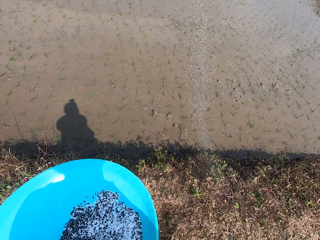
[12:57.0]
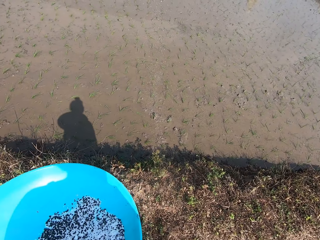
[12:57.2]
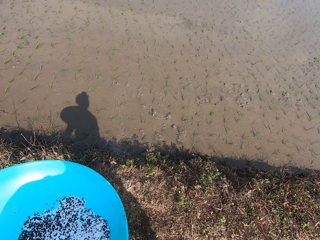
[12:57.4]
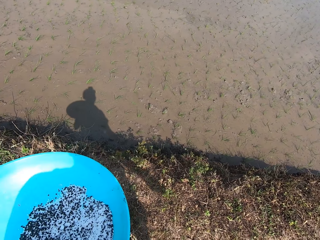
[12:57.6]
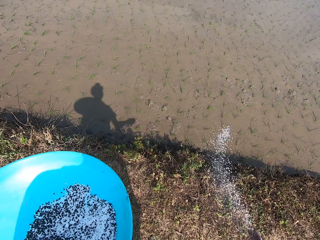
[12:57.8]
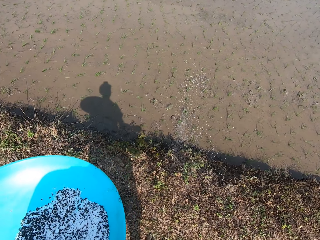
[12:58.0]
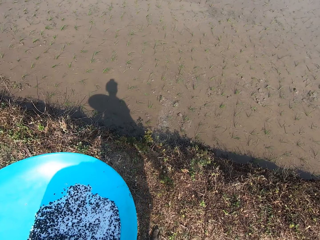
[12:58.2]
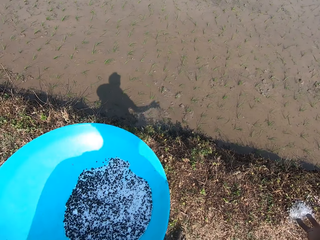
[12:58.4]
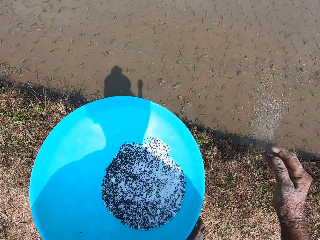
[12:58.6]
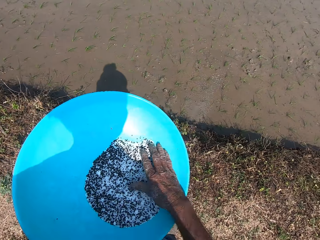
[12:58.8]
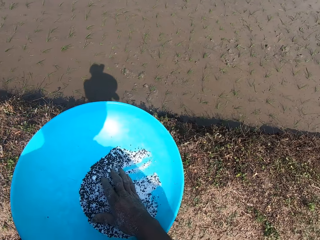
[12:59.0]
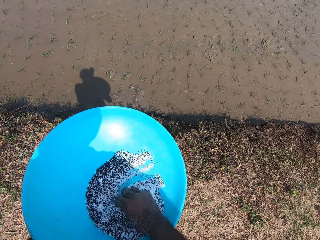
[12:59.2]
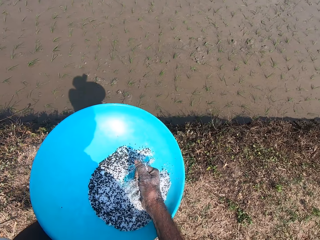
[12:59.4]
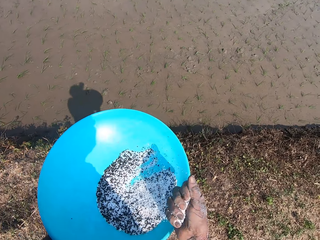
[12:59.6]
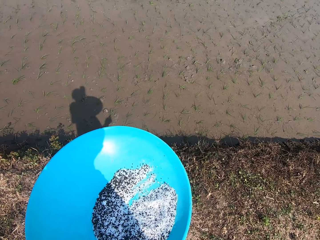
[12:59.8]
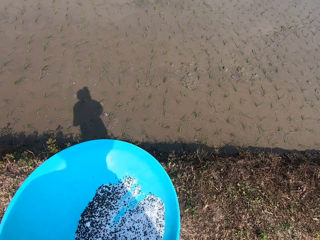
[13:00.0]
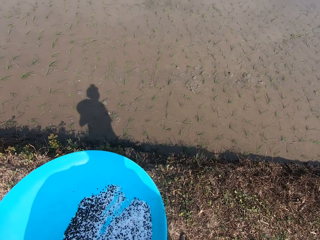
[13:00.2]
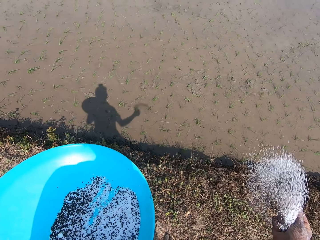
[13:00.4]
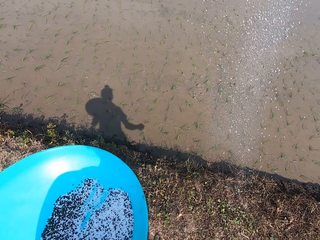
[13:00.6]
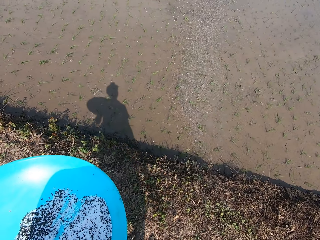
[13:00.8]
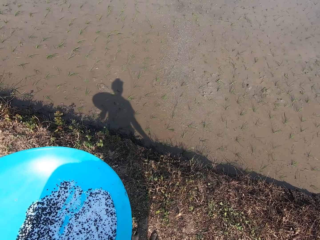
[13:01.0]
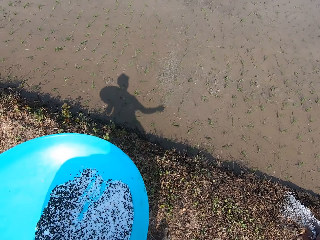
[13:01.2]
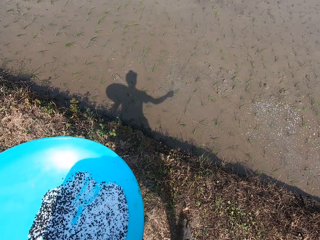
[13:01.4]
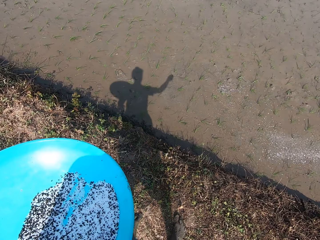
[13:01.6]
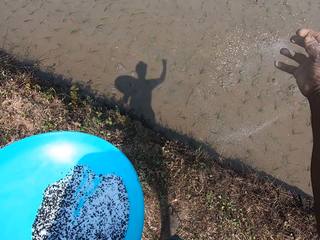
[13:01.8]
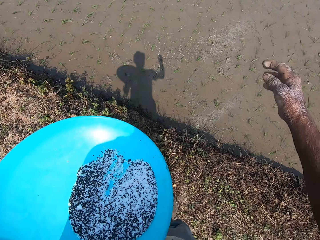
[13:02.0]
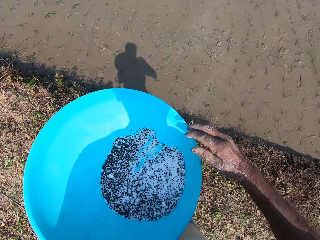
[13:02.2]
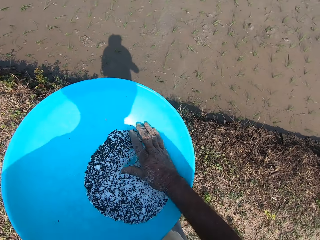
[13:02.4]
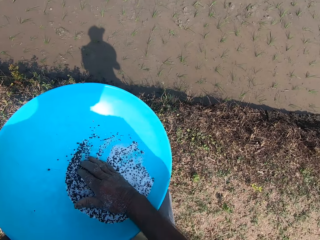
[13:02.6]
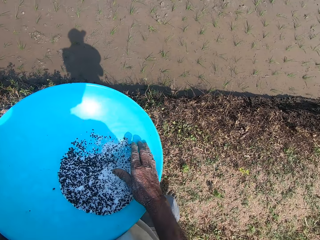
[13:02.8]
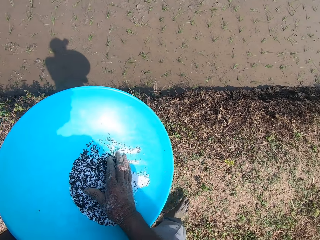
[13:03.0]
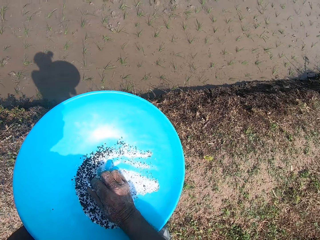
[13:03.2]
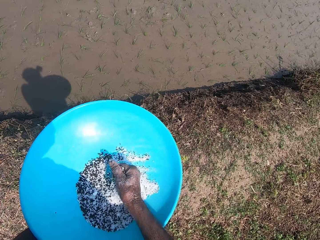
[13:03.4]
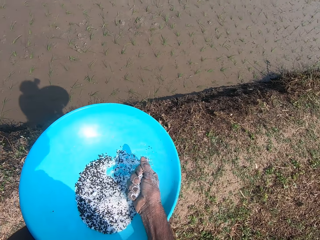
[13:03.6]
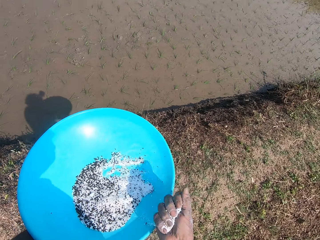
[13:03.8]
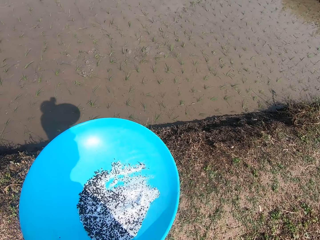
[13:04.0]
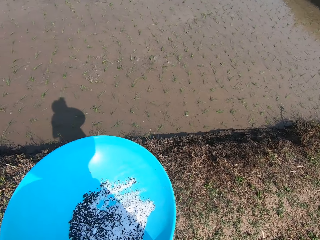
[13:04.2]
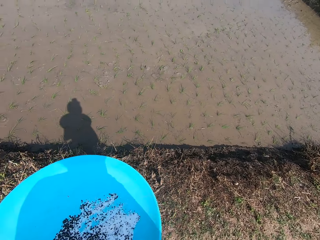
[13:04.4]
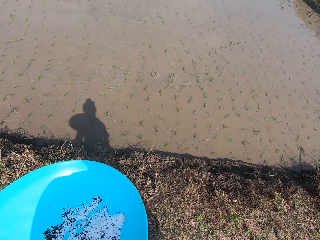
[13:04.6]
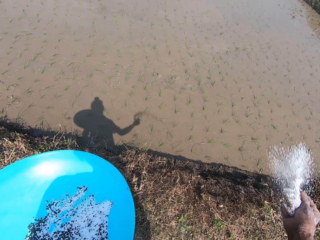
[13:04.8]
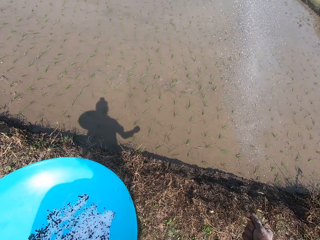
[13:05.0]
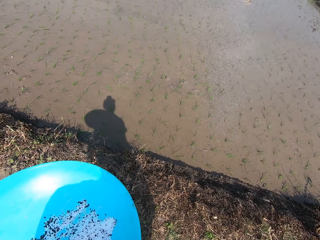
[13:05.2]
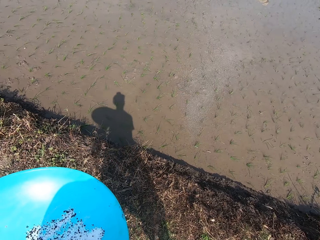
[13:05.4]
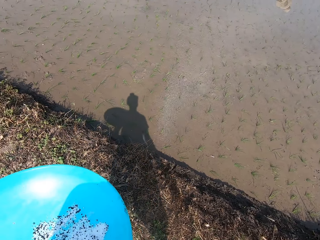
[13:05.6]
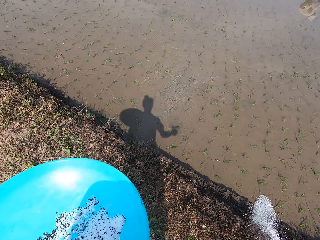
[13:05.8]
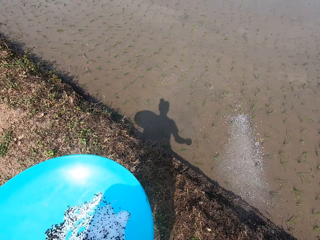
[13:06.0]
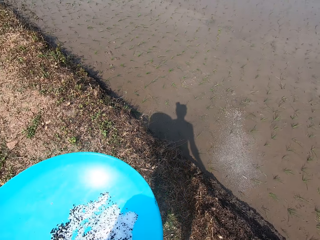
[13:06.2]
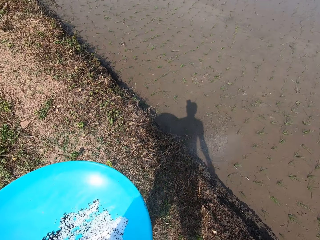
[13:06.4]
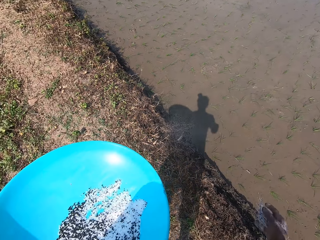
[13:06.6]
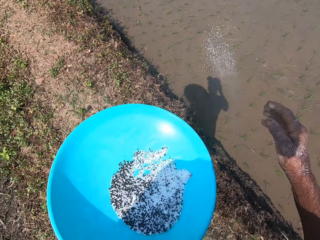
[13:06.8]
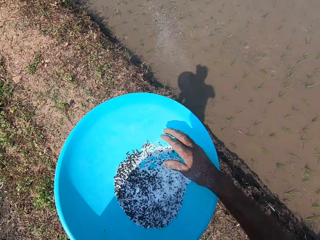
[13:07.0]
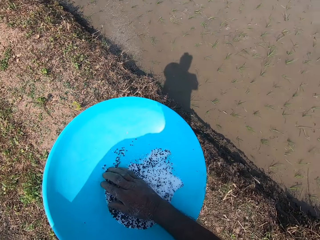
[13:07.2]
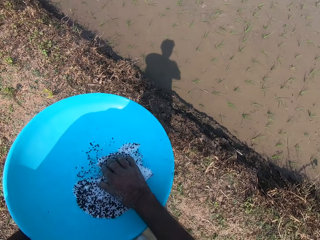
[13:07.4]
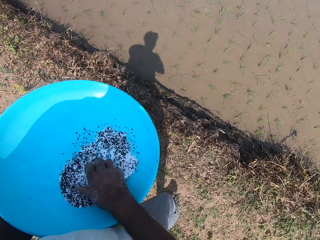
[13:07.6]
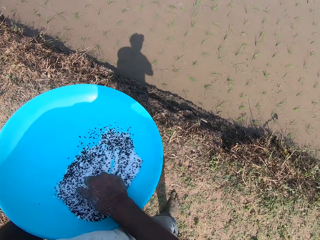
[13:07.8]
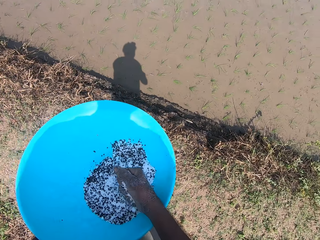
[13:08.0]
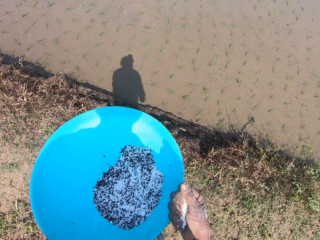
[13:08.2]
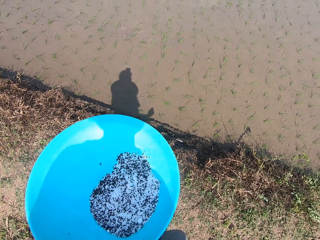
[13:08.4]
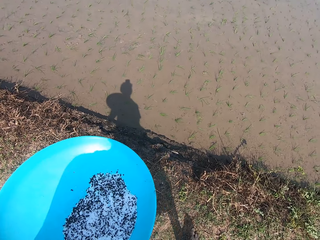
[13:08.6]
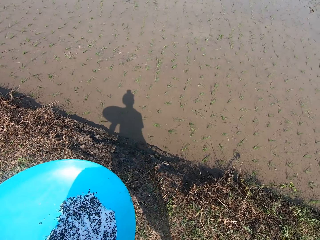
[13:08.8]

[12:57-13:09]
The camera wearer converses with the group of people on the farm. He sprinkles the black seeds in his right hand on the muddy field. He sprinkles the black seeds in his right hand on the muddy field again. He takes some black seeds from the bowl in his left hand with his right hand. He sprinkles the black seeds in his right hand on the muddy field. He sprinkles the black seeds in his right hand on the muddy field again. He takes some black seeds from the bowl in his left hand with his right hand. He sprinkles the black seeds in his right hand on the muddy field. He sprinkles the black seeds in his right hand on the muddy field again. He takes some black seeds from the bowl in his left hand with his right hand.

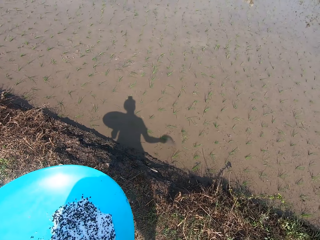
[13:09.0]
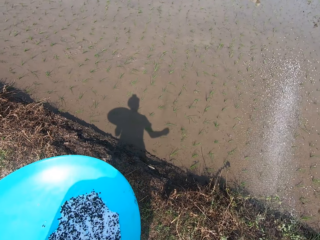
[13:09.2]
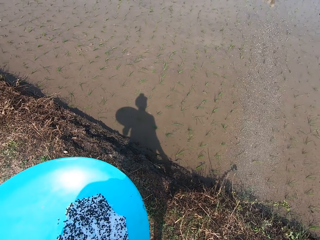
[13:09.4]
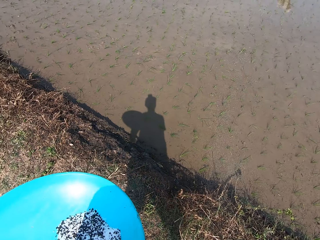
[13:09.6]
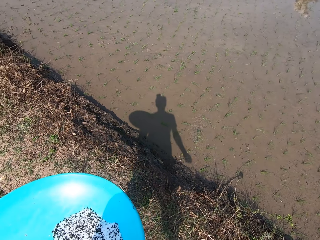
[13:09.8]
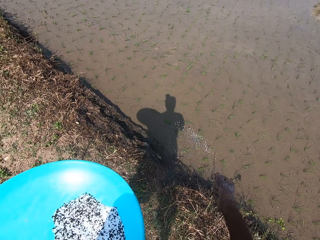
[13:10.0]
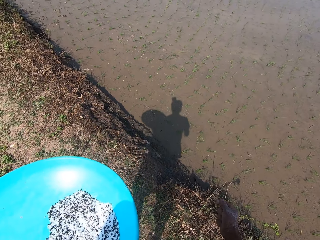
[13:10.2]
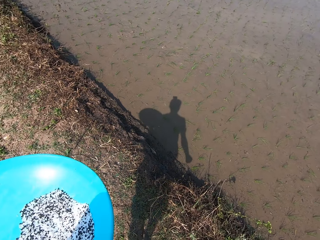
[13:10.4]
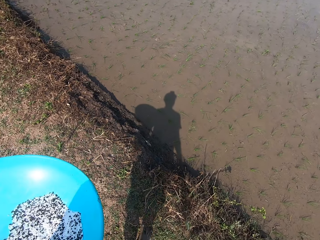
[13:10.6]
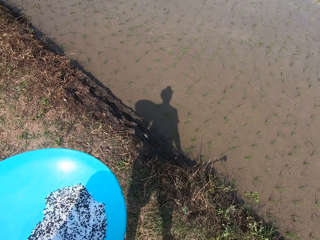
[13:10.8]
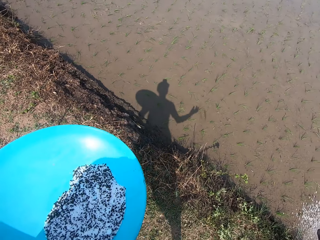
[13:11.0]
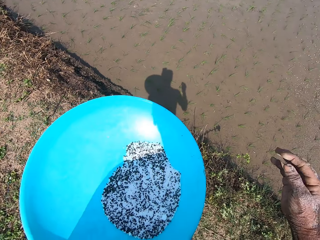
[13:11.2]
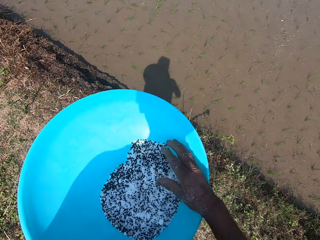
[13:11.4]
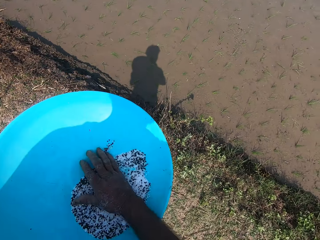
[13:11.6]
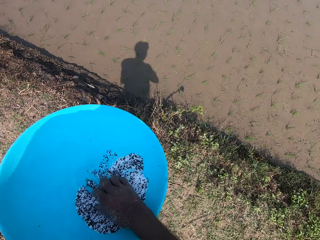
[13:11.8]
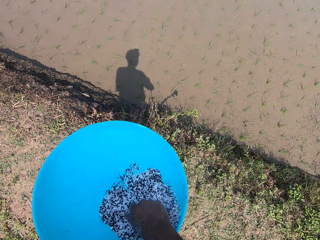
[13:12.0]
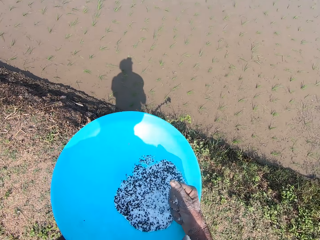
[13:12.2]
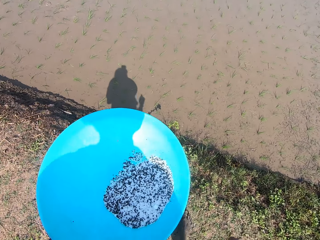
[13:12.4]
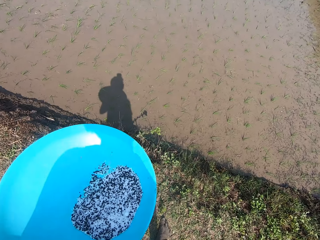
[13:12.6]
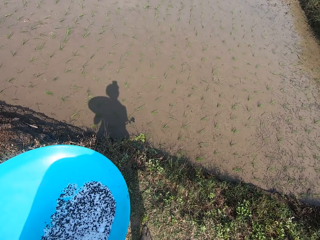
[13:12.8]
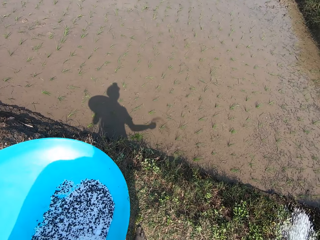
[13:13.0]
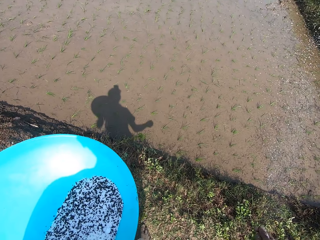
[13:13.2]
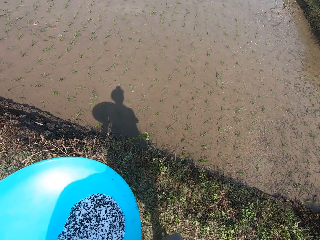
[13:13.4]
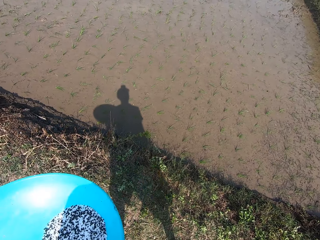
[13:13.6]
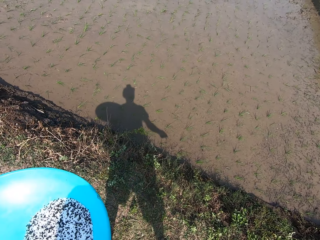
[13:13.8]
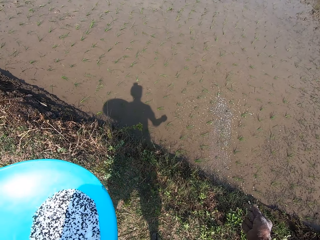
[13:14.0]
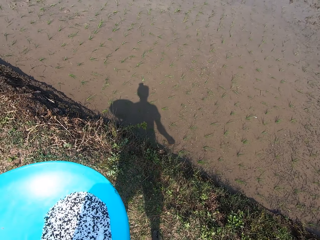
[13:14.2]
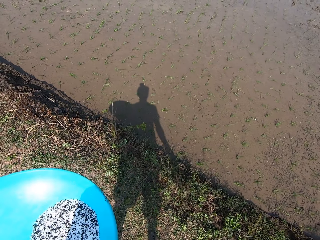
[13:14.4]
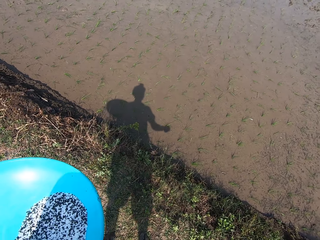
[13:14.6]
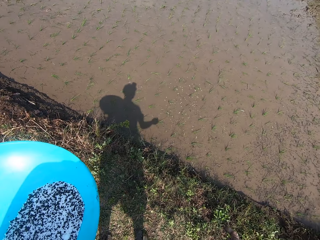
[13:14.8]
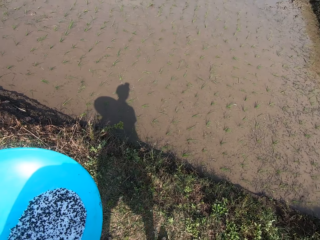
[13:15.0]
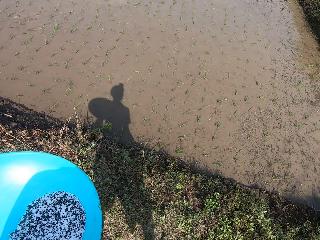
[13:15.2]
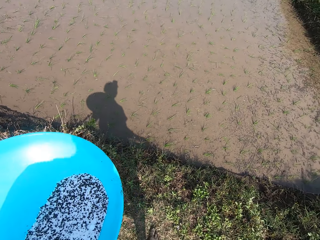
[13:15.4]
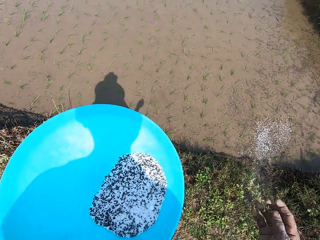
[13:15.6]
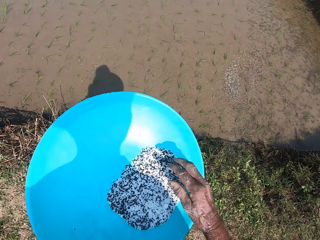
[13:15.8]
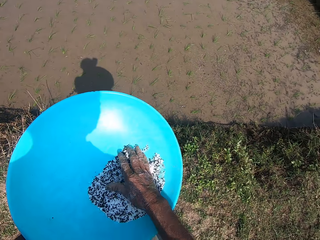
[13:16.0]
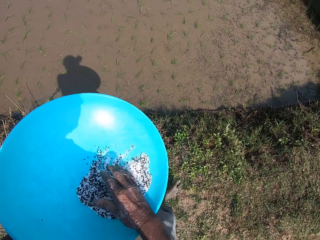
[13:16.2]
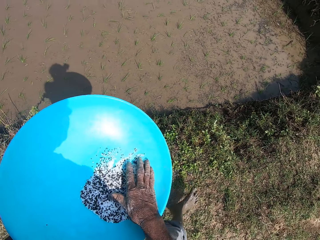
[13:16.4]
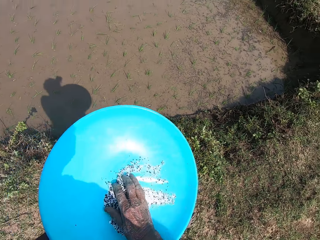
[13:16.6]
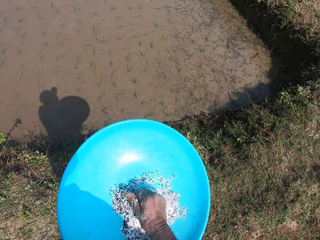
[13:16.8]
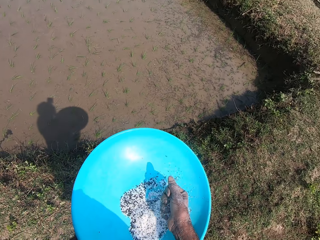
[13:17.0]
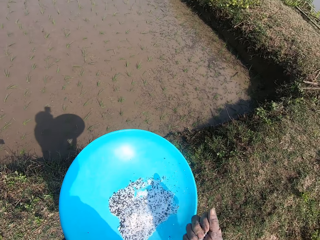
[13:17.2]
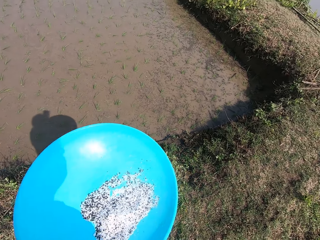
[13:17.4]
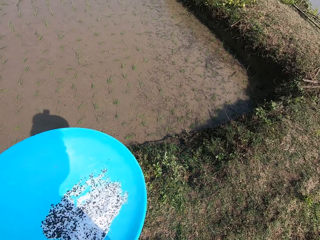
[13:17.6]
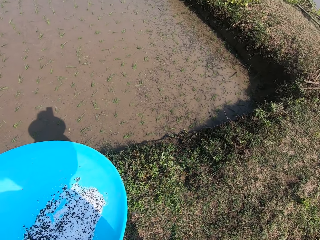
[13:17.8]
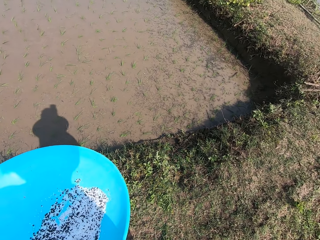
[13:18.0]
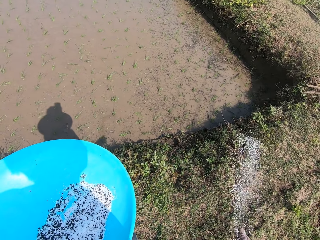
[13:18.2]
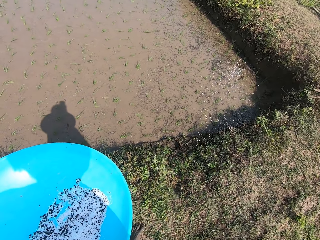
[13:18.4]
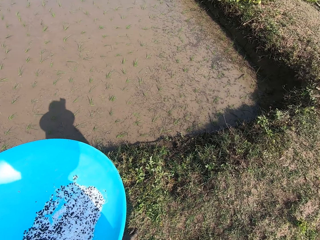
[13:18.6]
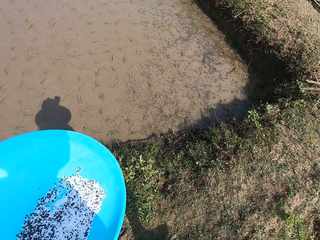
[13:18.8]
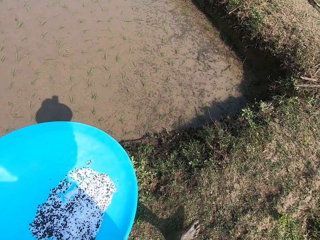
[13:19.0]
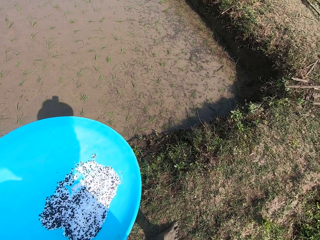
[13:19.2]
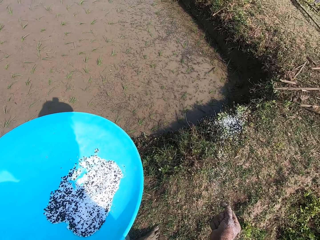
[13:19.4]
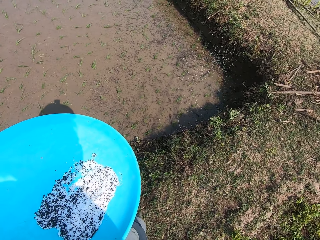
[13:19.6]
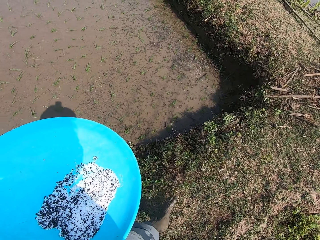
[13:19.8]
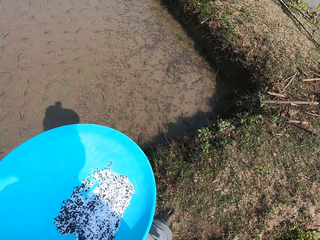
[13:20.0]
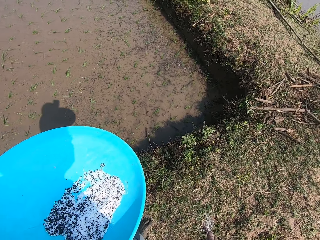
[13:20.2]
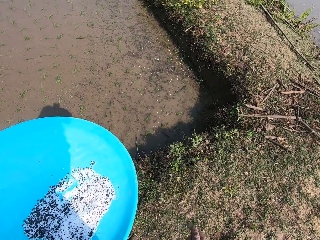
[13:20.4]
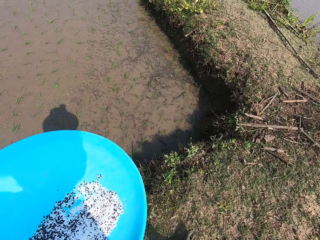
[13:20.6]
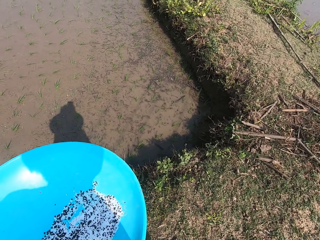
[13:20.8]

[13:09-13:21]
The camera wearer sprinkles the black seeds in his right hand on the muddy field. He sprinkles the black seeds again. He takes some black seeds from the bowl in his left hand with his right hand. He sprinkles the black seeds in his right hand on the muddy field. He takes some black seeds from the bowl in his left hand with his right hand. He sprinkles the black seeds in his right hand on the muddy field.
